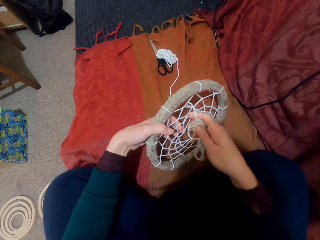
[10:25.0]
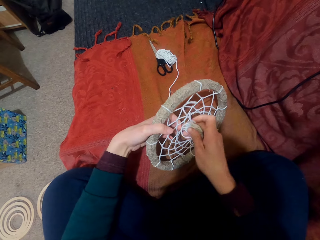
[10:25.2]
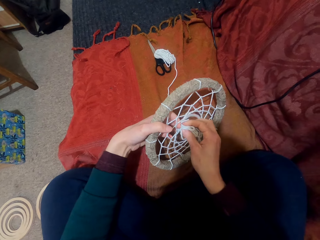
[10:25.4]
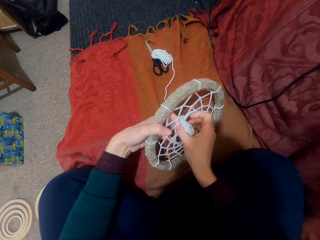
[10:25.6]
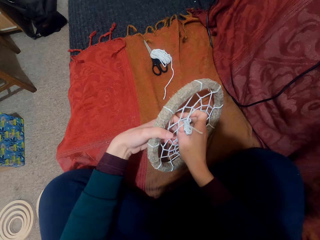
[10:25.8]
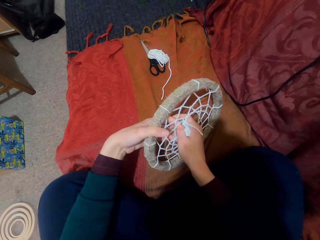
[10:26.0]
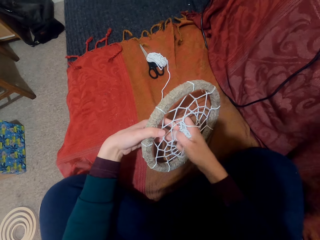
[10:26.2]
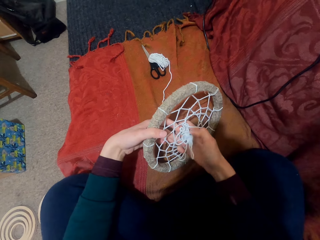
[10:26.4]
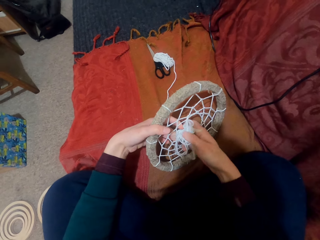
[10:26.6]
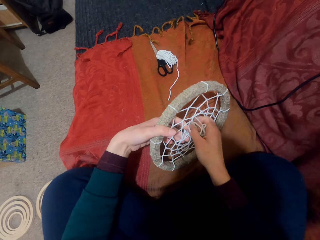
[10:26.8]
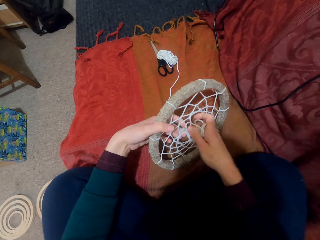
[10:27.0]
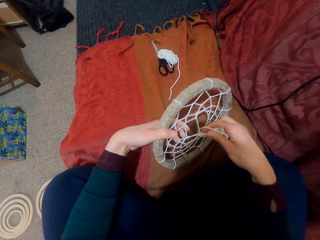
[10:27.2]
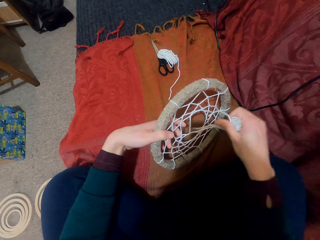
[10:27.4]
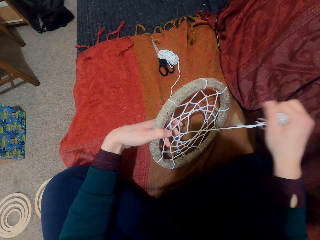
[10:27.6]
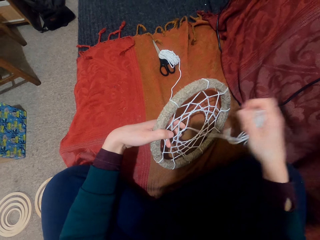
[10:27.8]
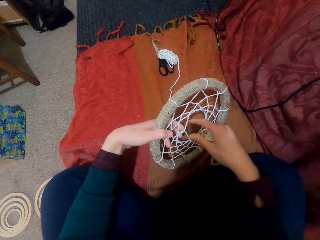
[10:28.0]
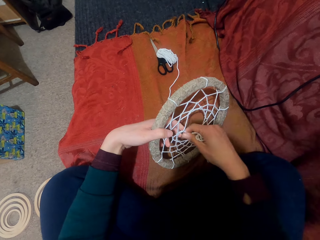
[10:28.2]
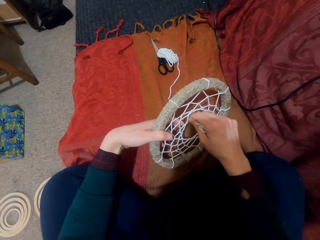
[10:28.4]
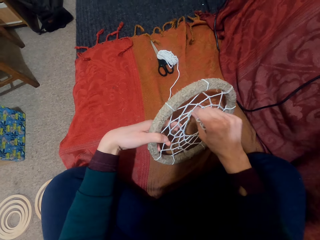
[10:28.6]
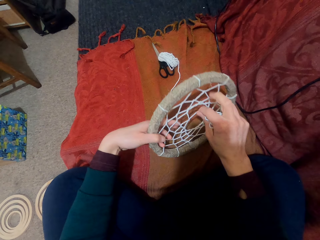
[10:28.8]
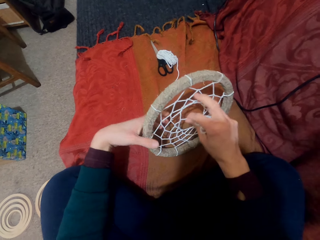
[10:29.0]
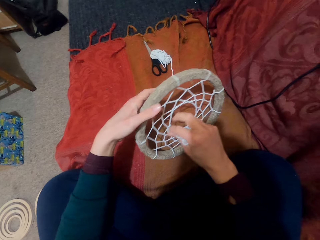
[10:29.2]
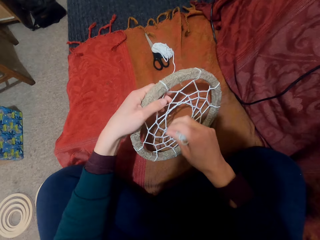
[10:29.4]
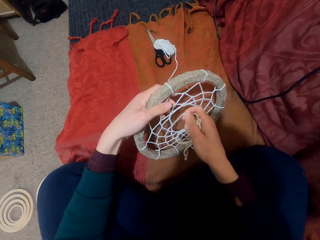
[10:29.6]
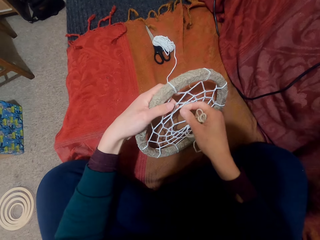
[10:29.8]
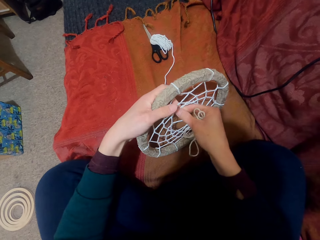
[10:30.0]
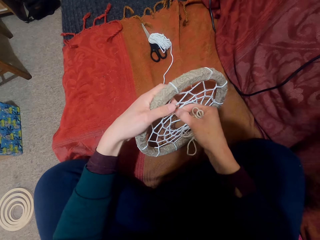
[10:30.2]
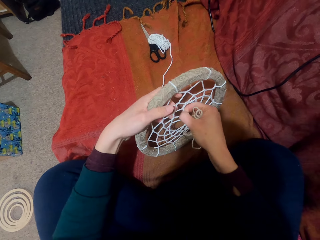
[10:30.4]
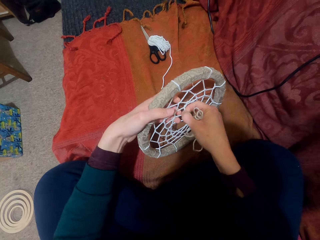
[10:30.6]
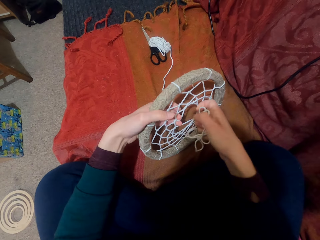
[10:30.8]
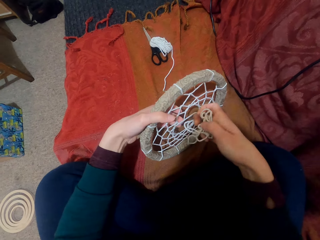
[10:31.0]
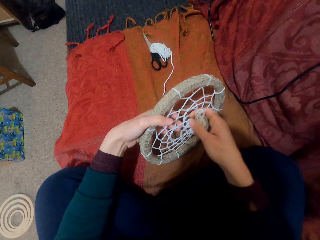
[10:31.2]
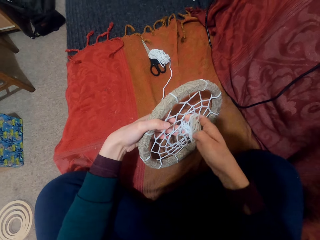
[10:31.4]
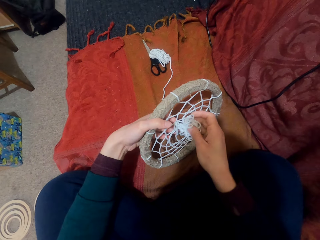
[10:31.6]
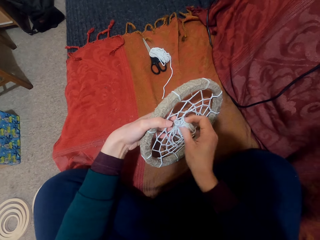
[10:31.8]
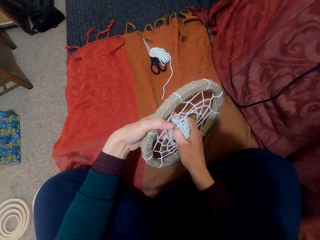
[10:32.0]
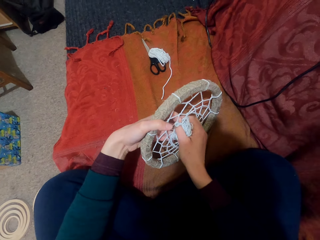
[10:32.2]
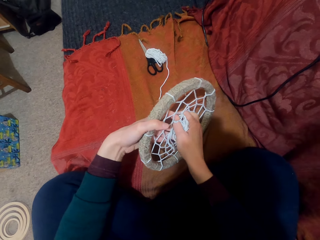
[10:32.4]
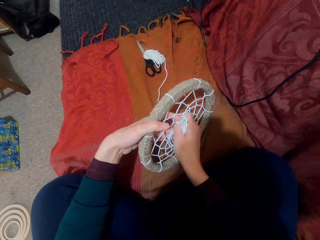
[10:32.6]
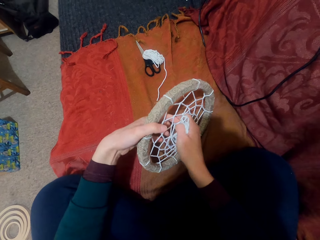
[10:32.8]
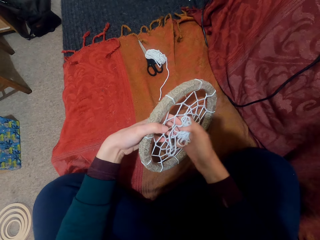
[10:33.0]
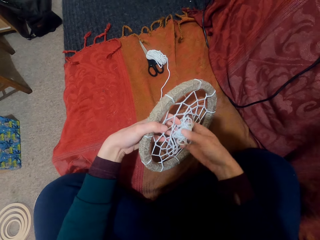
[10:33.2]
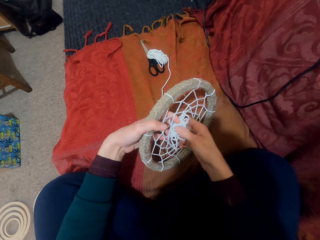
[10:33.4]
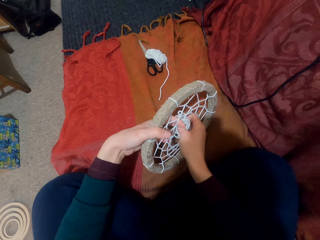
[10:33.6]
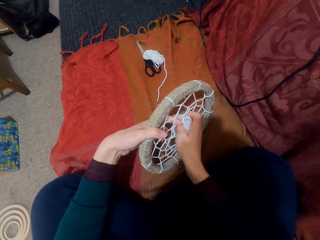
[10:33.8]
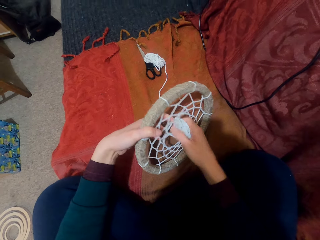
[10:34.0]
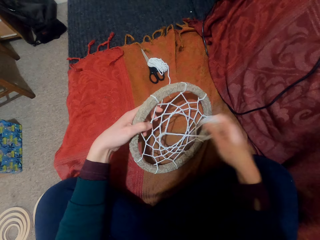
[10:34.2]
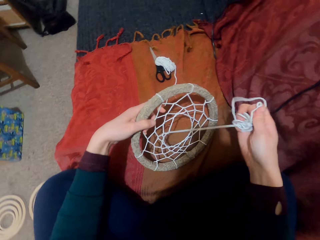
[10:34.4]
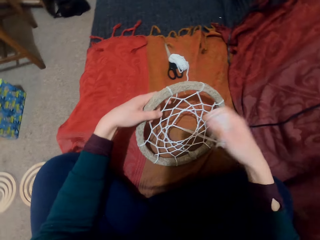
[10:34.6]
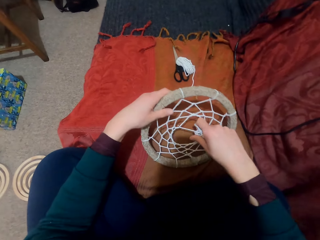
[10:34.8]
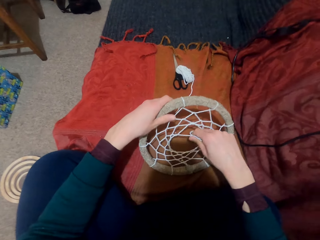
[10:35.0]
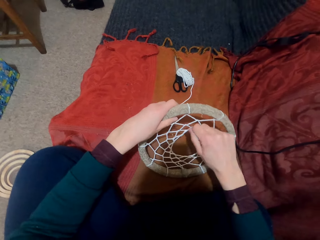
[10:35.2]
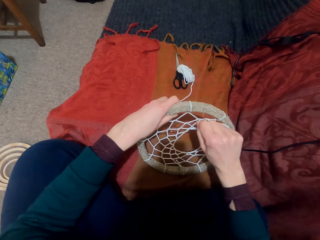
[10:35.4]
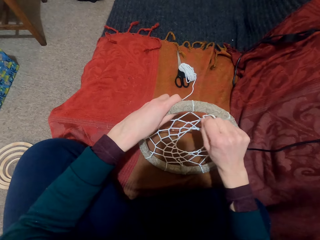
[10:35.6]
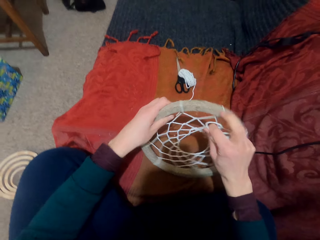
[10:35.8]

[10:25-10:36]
The camera wearer puts the thread through the pattern. They pull the thread. They turn something. They move the threads. They put the thread through the pattern. They pull the thread.

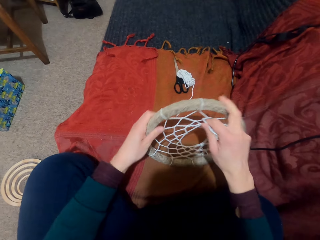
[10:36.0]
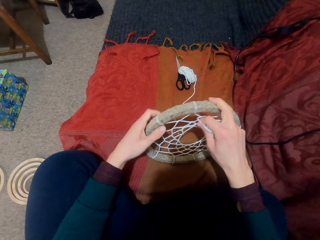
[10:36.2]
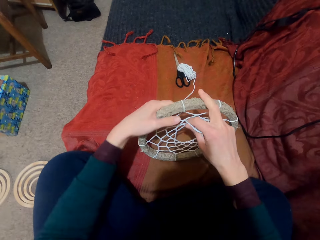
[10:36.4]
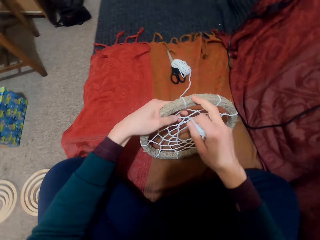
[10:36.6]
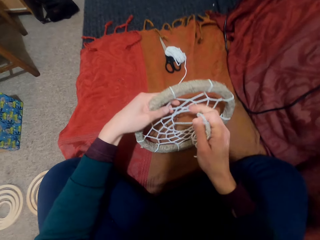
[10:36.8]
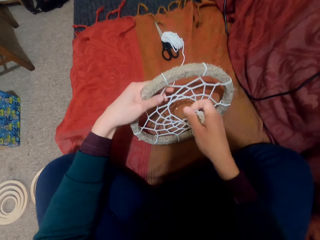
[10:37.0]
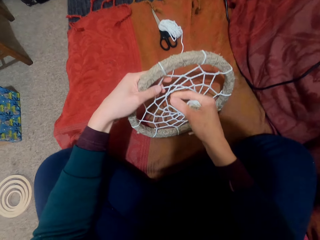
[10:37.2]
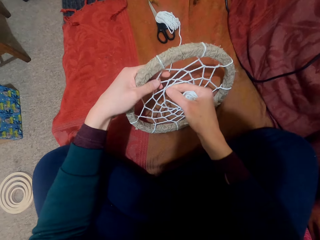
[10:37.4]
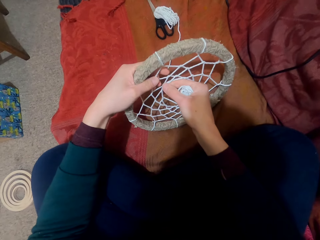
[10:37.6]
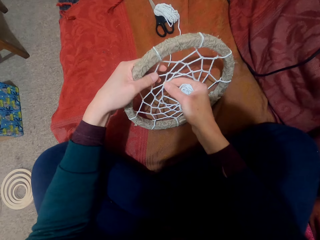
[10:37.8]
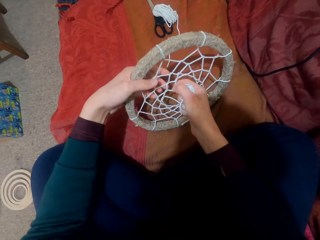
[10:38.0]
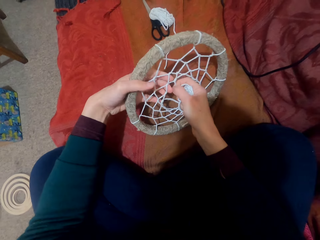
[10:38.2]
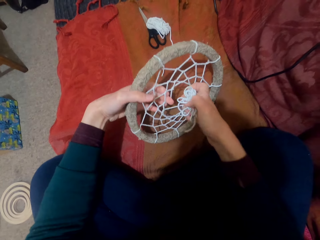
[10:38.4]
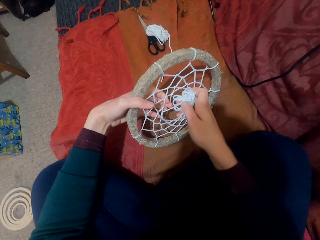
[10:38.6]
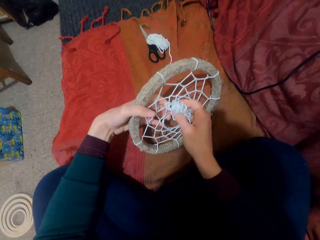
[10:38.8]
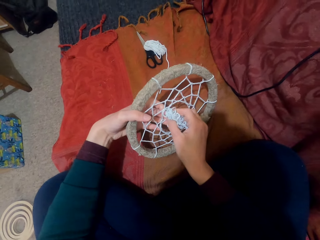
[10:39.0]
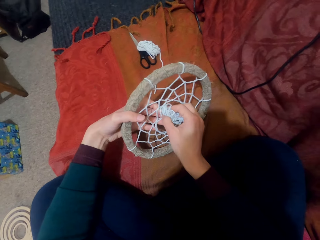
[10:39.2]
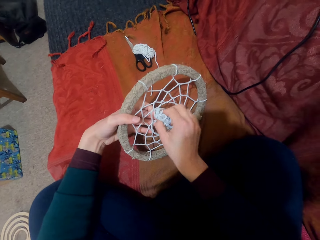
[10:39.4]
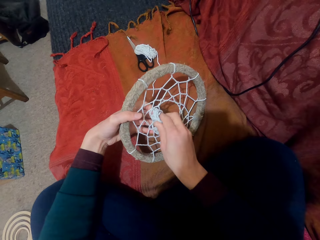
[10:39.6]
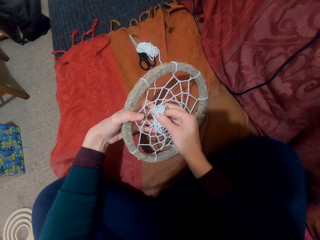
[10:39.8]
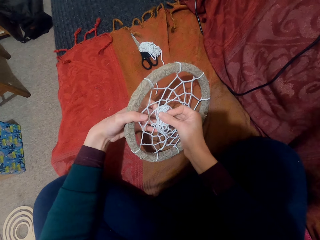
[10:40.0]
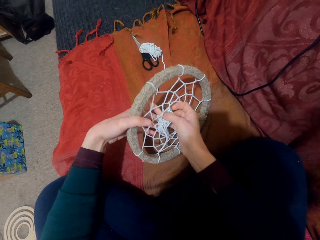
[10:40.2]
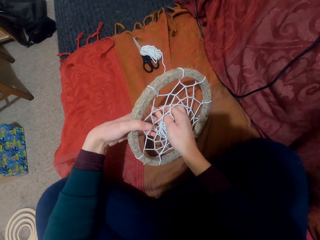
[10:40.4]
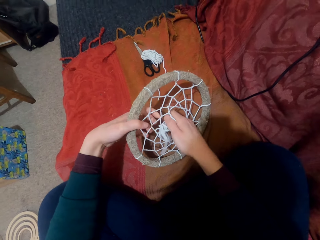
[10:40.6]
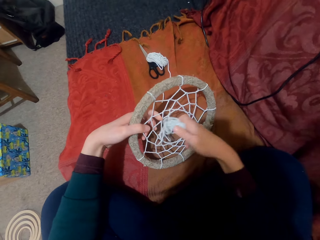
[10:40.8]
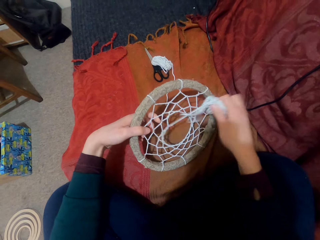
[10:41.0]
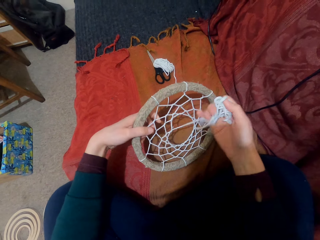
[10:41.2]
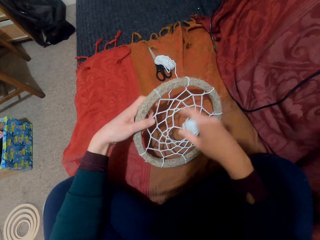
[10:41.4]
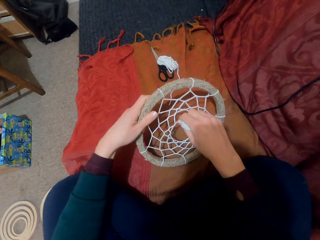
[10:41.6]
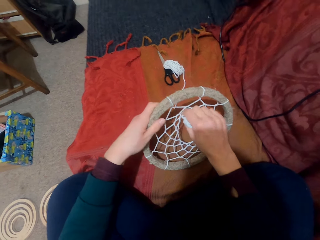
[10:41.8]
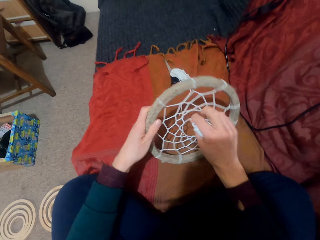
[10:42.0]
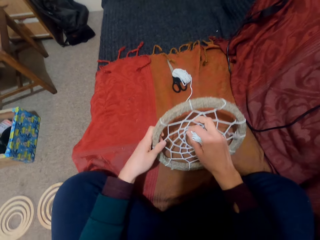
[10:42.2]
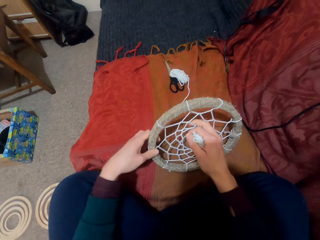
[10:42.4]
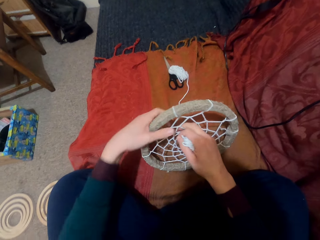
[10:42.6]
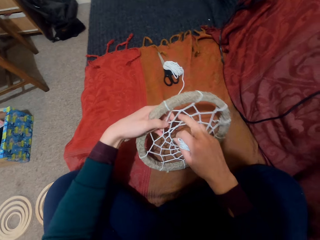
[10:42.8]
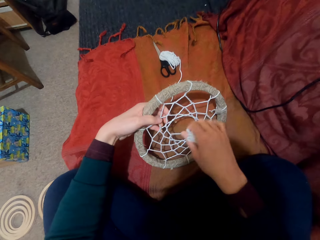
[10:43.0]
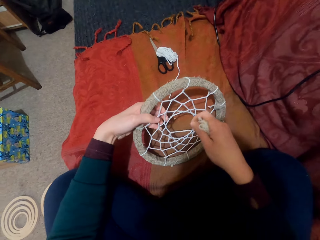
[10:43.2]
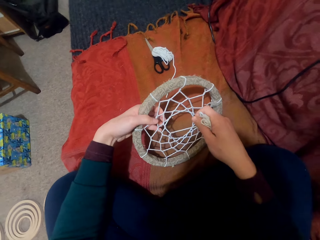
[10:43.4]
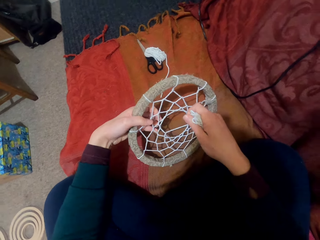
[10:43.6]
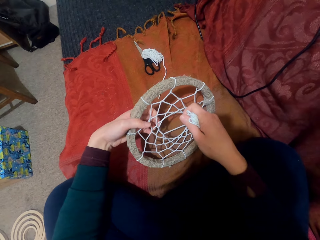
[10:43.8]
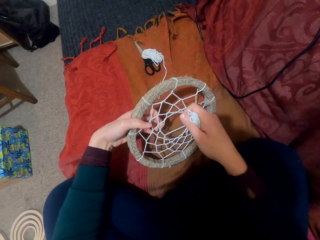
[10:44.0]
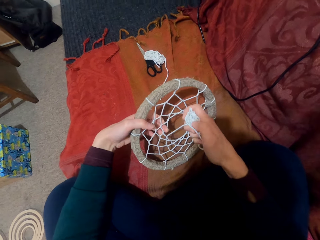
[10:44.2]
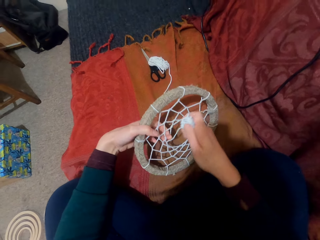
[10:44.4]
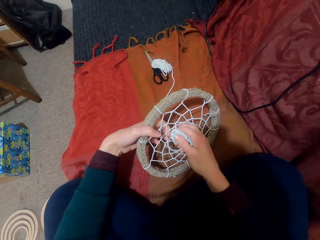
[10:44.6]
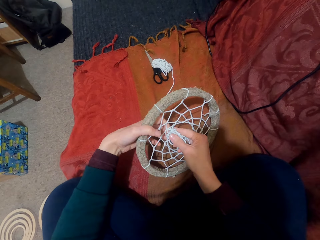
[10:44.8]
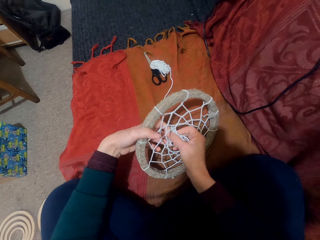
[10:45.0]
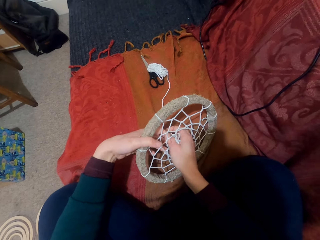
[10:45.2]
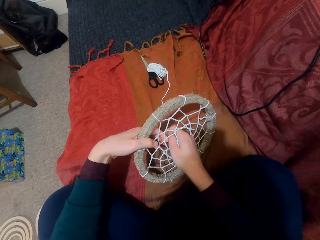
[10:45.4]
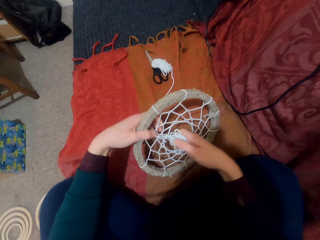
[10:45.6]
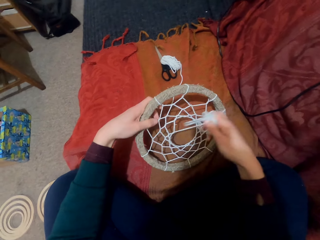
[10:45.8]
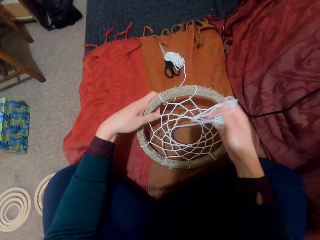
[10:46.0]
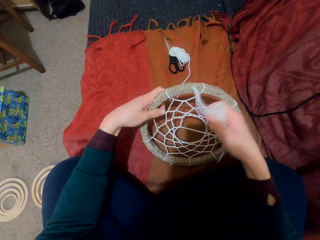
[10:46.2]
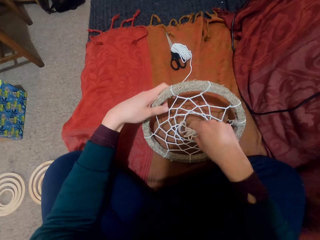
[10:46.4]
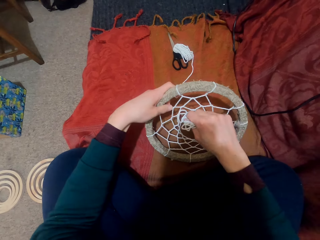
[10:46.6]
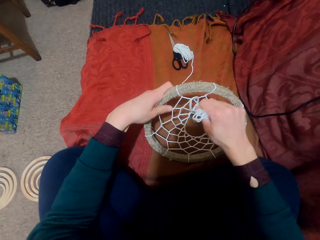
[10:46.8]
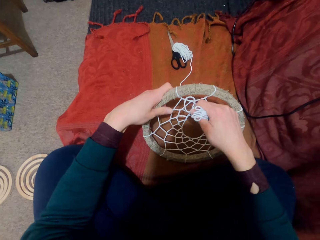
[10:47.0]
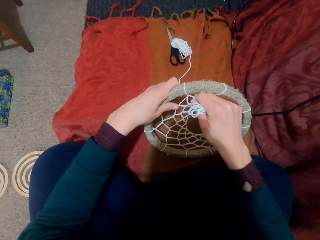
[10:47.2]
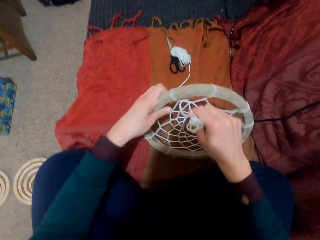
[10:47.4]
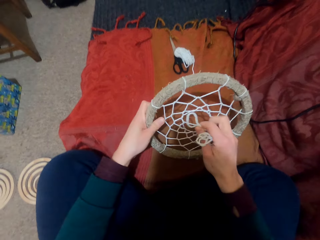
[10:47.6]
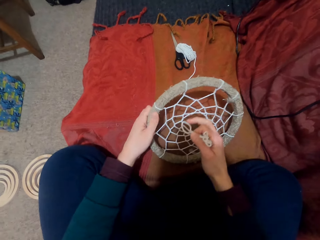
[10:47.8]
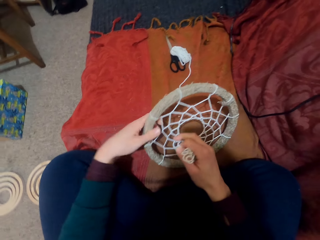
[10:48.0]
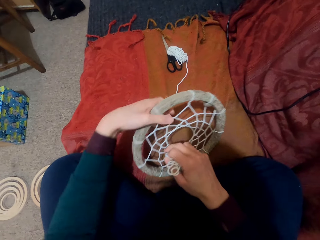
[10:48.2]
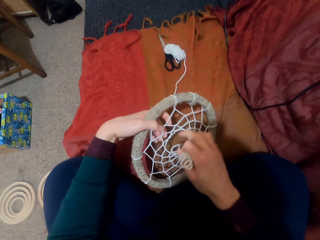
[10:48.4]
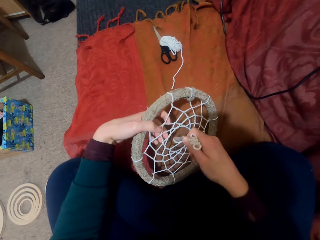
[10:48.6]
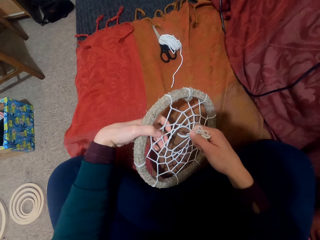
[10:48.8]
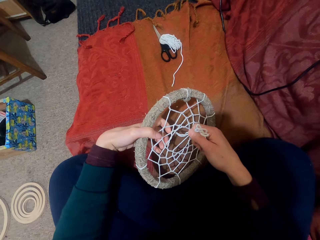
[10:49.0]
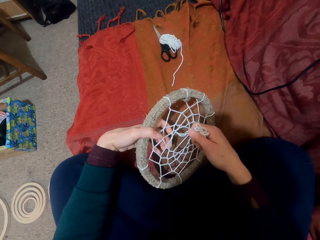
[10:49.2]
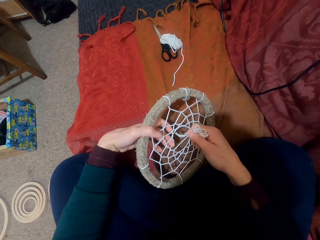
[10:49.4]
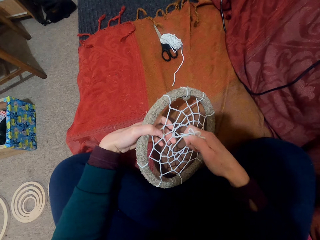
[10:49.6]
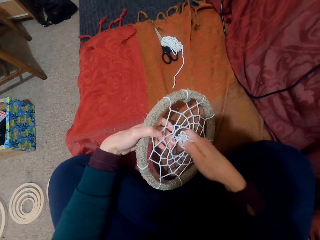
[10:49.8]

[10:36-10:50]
The camera wearer turns something. They move the threads. They put the thread through the pattern. They pull the thread. They turn something. They put the thread through the pattern. They pull the thread. They turn something.
